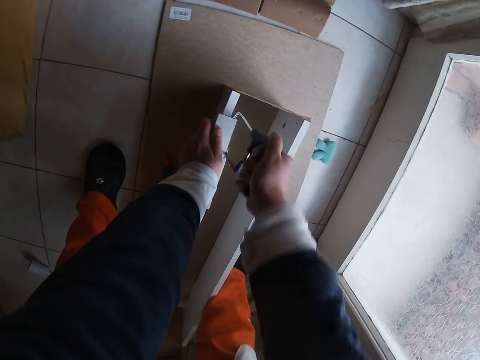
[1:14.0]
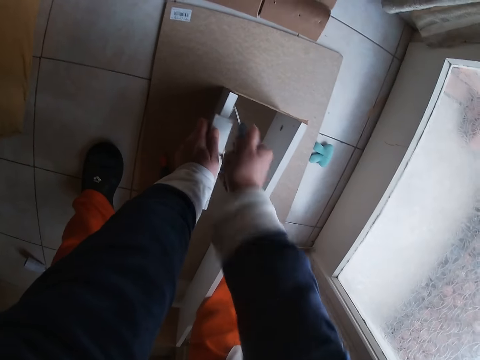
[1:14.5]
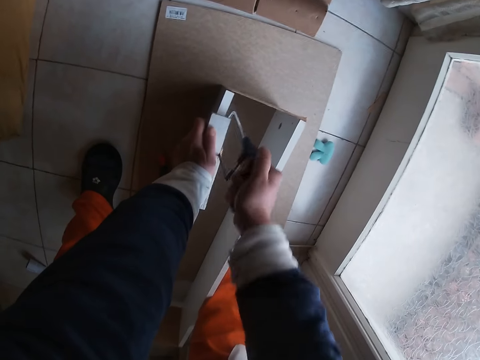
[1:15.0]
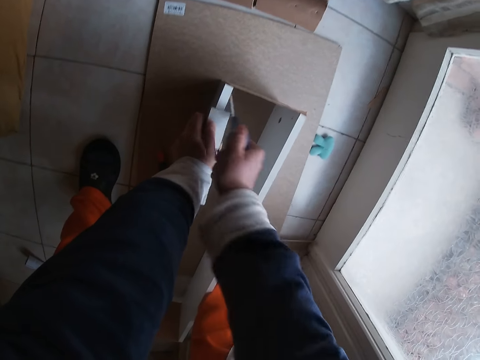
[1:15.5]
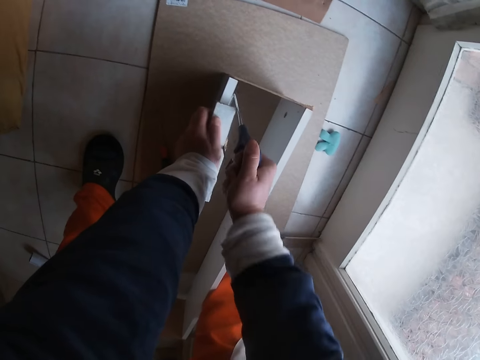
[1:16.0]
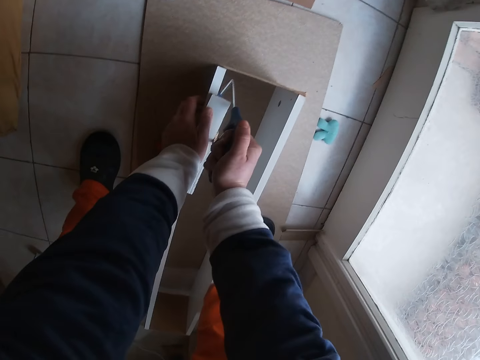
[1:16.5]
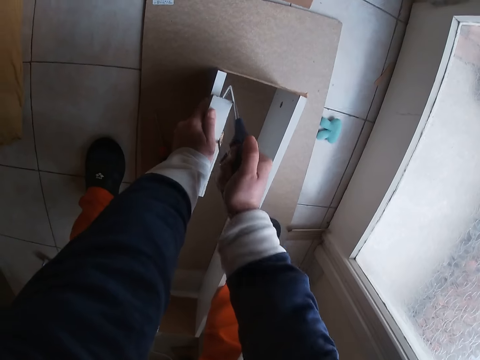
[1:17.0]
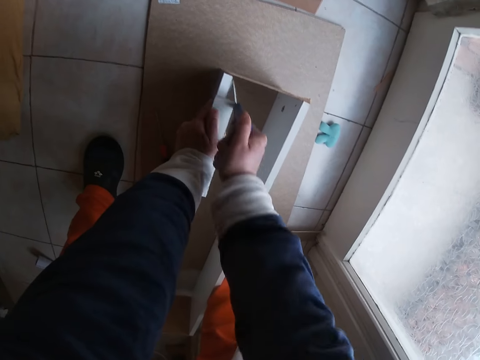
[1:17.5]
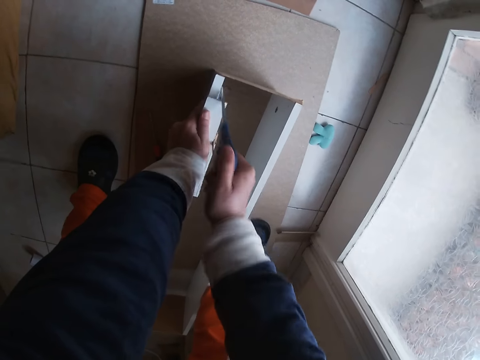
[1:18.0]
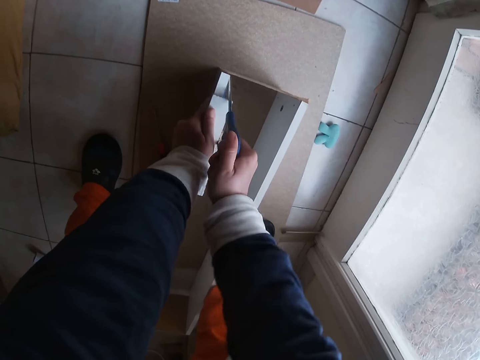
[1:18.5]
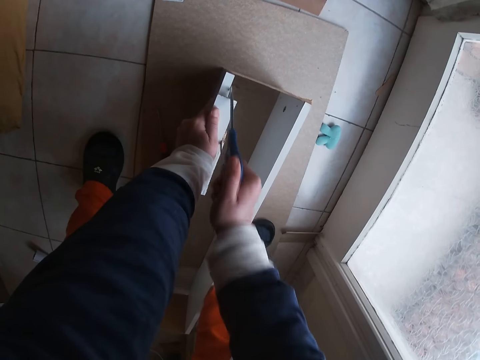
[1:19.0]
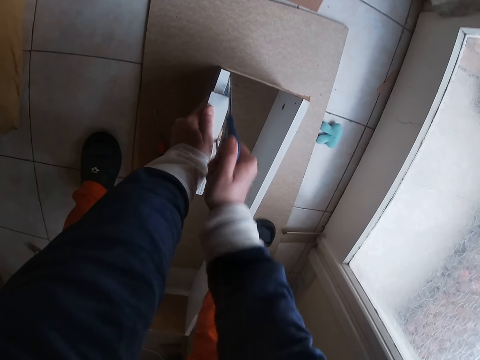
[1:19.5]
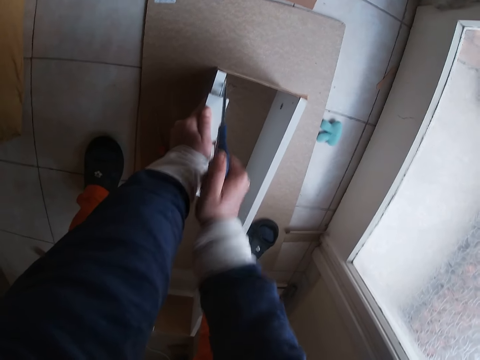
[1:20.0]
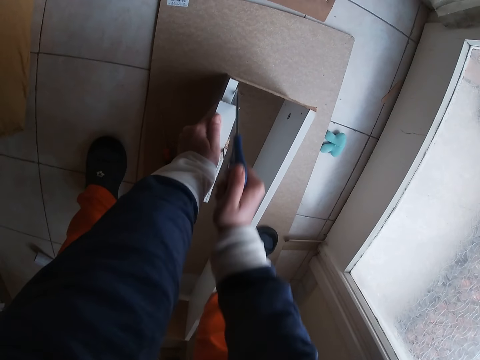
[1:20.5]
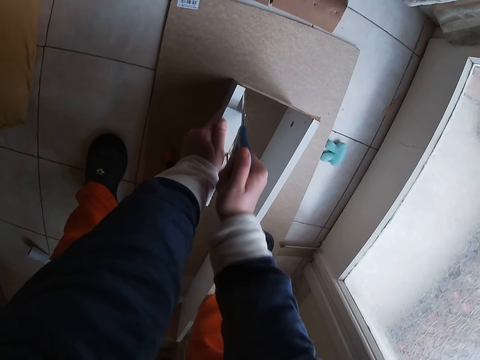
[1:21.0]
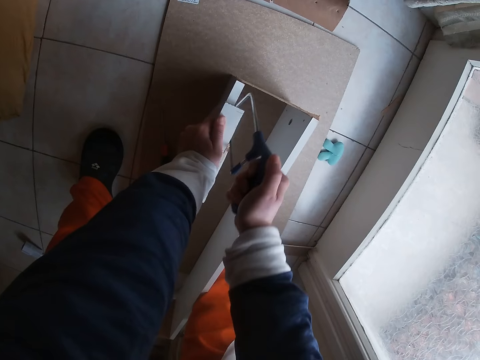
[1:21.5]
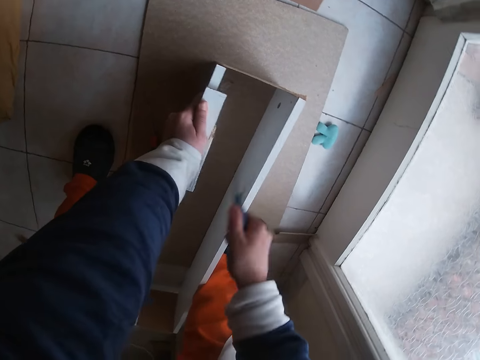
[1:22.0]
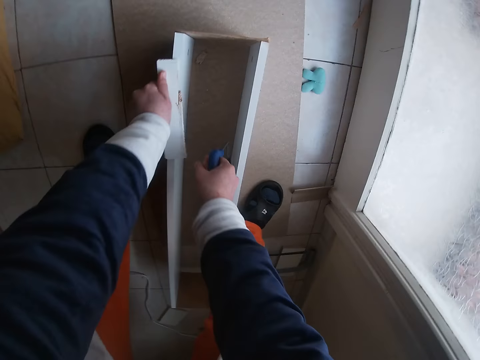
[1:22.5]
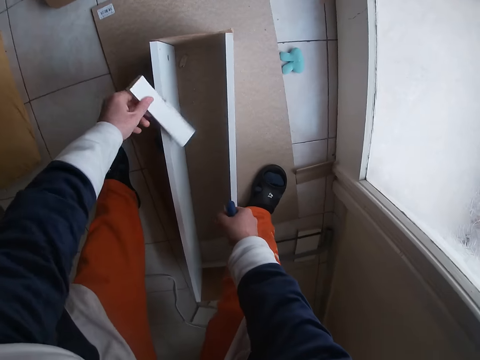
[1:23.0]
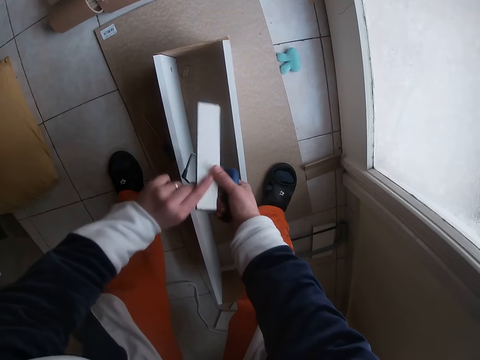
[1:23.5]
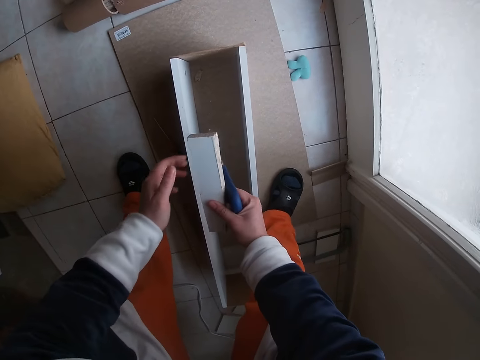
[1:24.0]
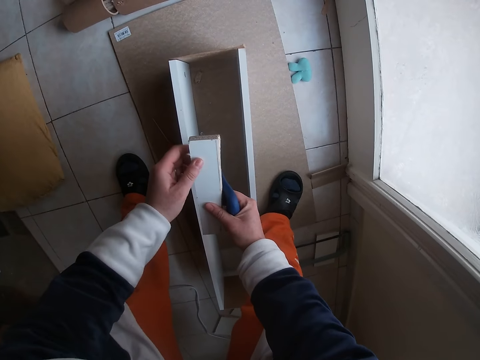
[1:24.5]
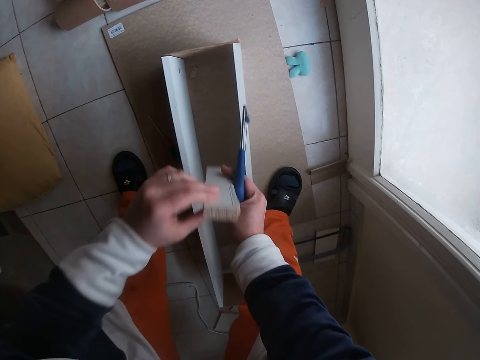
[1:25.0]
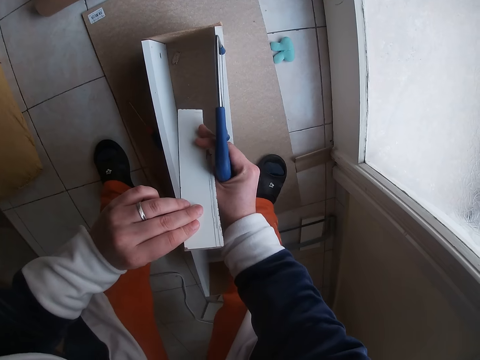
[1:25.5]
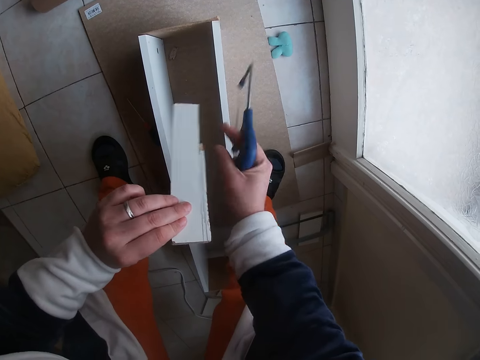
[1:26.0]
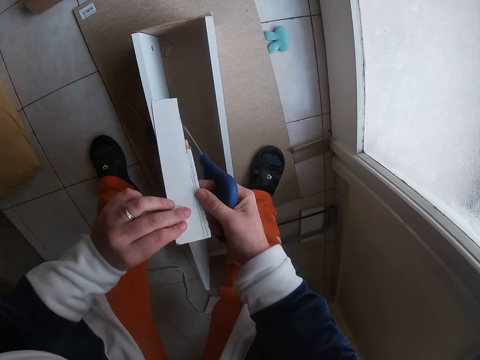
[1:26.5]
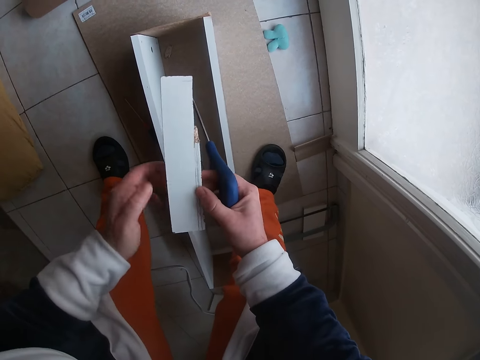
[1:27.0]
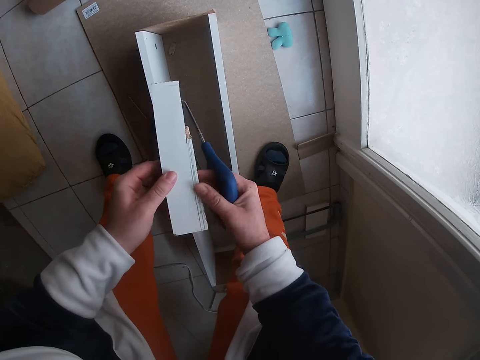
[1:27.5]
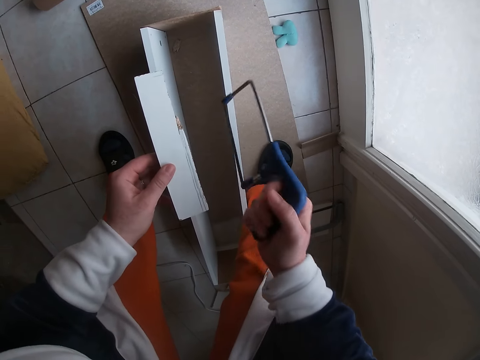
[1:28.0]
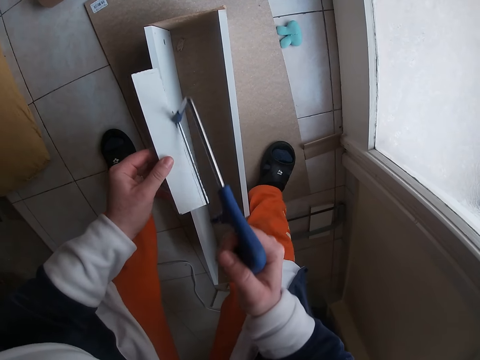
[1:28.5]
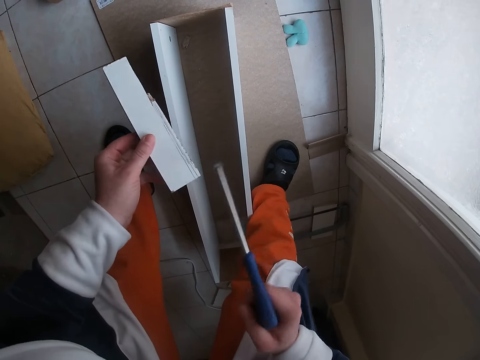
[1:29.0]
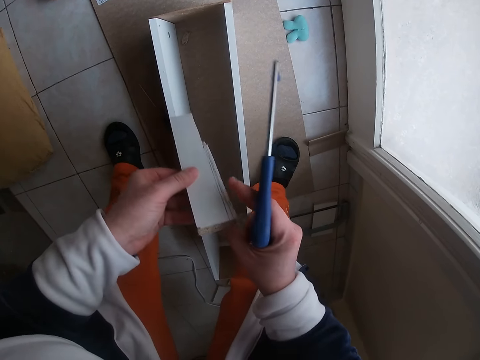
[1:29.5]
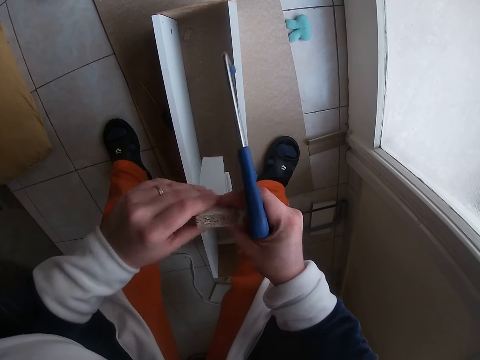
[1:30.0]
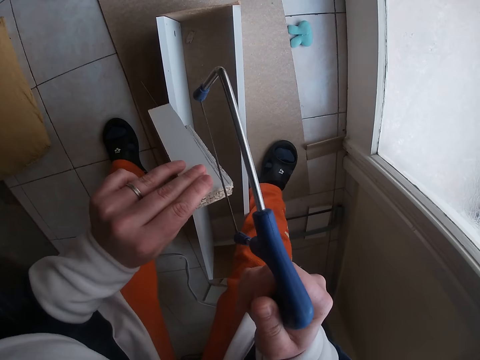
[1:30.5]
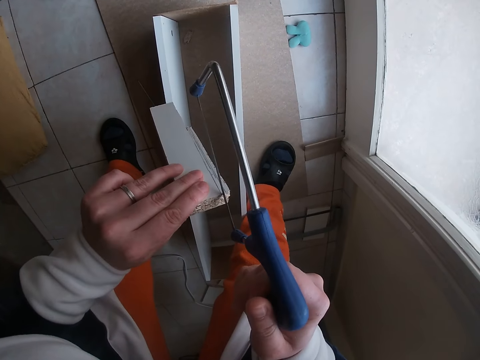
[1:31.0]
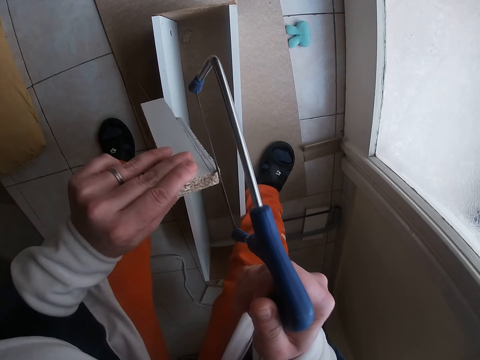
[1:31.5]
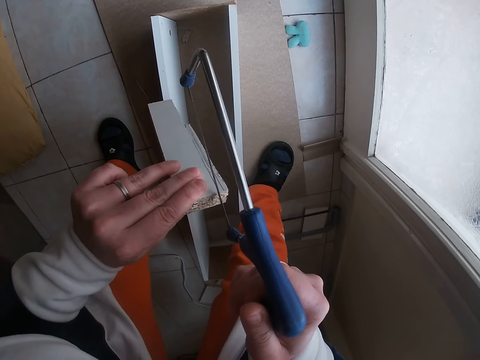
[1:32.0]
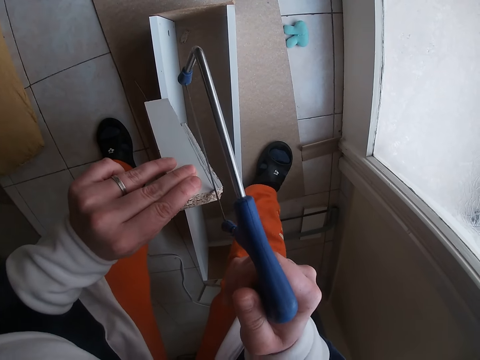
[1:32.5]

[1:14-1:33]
The camera wearer hits the piece of wood on the wooden structure. He dusts off the particles on the plywood with his left hand. He turns the piece of wood. He passes the plywood to his right hand from his left hand. He holds the plywood with both hands. He demonstrates on the piece of wood with the hacksaw. He turns the piece of wood. He demonstrates on the piece of wood with the hacksaw.

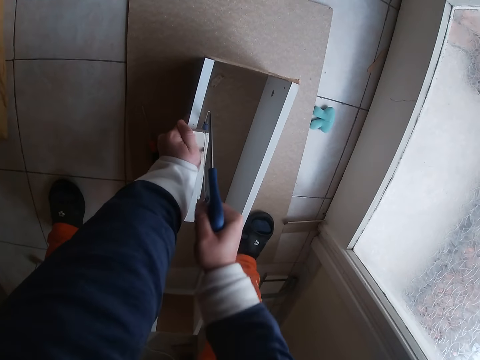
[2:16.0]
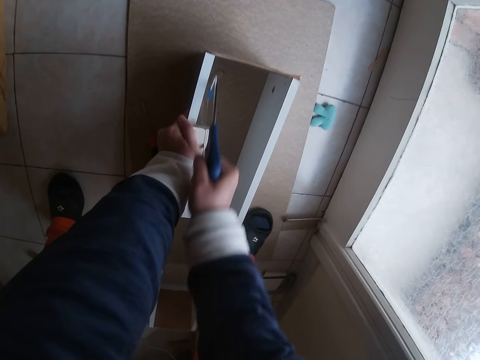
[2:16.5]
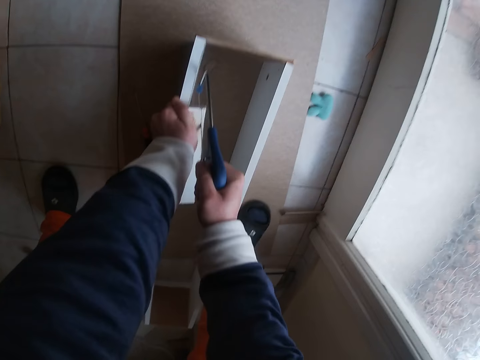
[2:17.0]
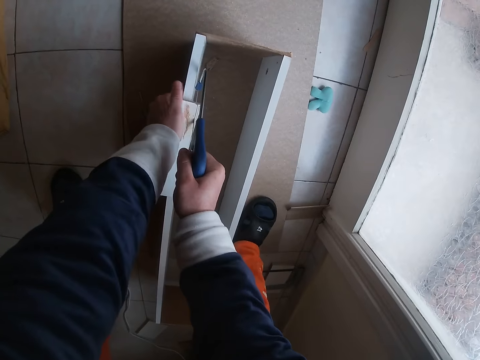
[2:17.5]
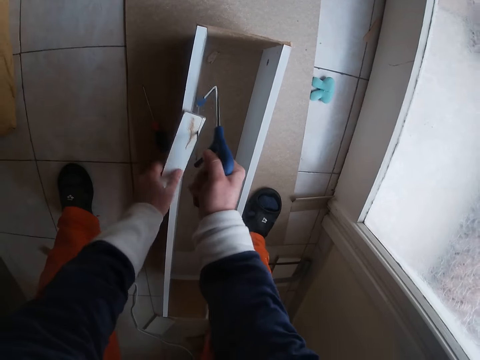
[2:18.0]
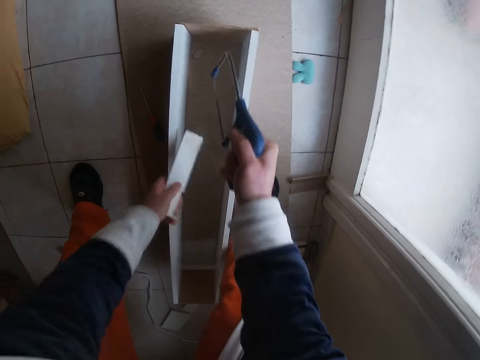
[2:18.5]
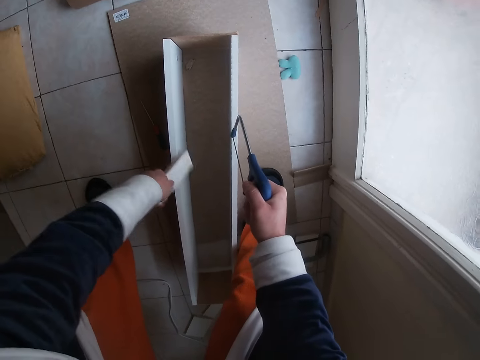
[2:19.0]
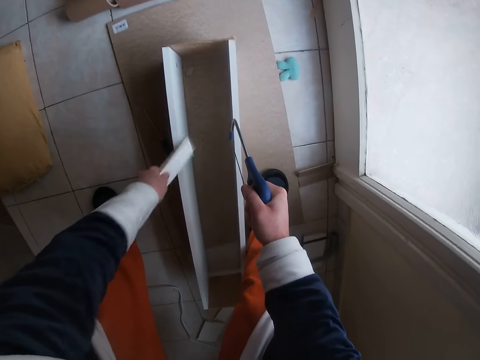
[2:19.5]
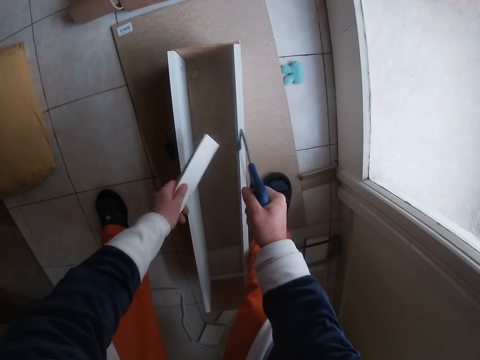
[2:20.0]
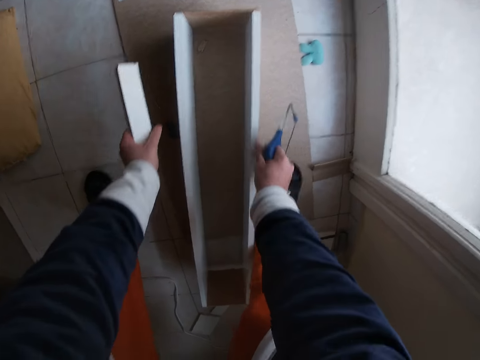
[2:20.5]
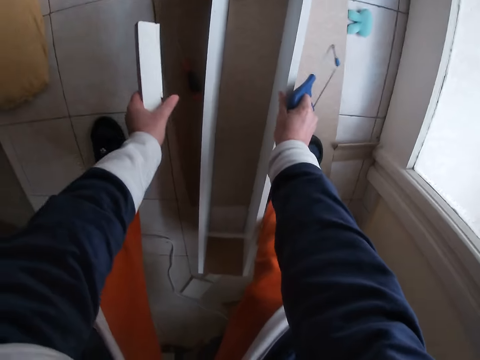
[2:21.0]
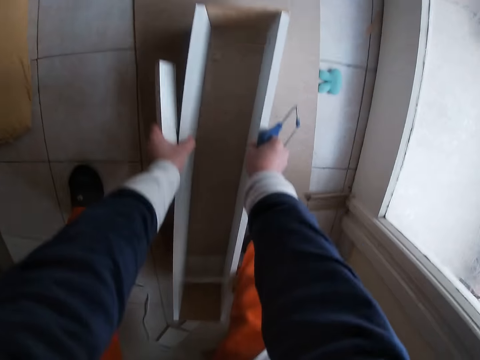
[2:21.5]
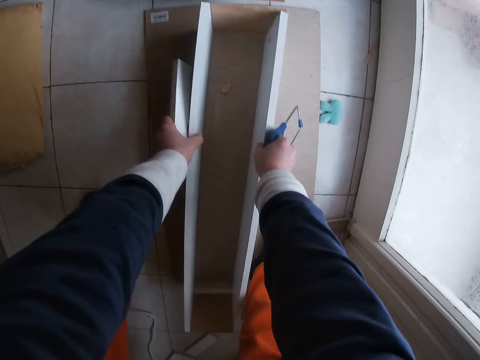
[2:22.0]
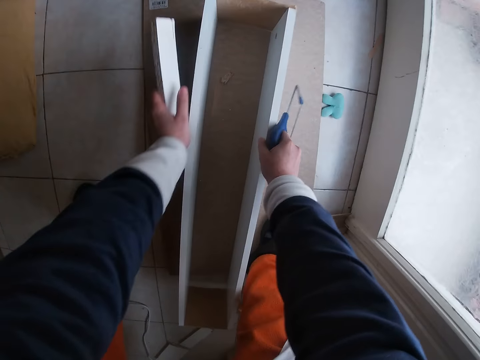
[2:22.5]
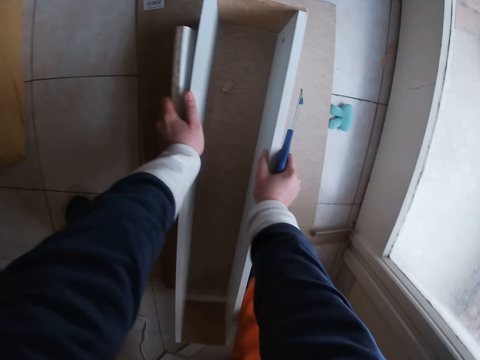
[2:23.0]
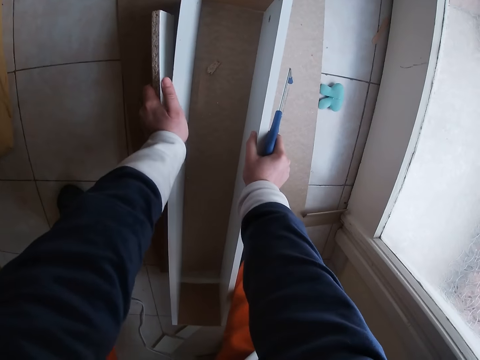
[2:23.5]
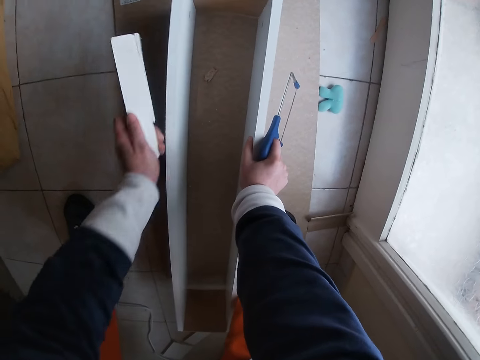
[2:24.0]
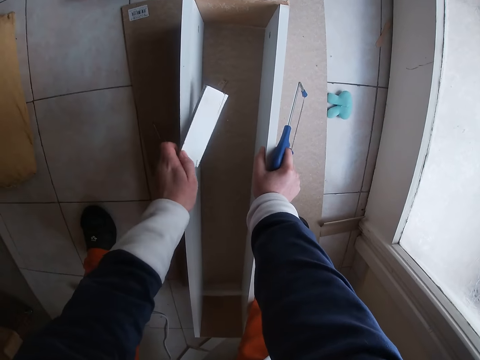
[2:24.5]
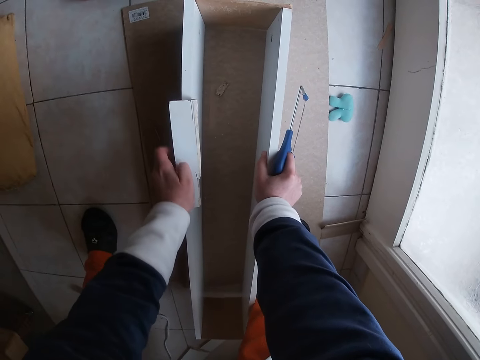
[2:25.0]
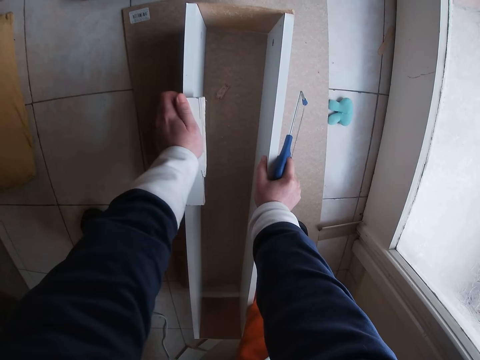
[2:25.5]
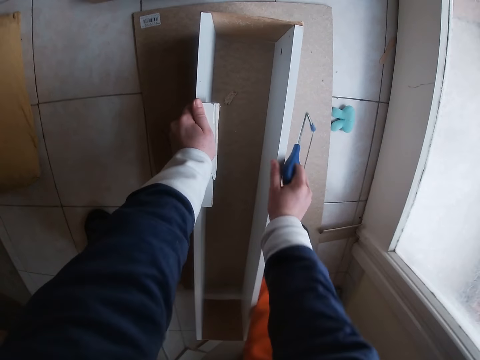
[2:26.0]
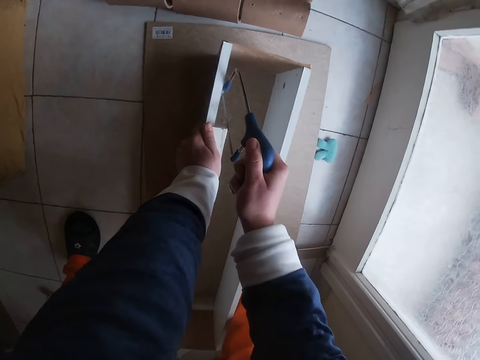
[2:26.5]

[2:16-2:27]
The camera wearer removes the hacksaw from the piece of wood. He hits the piece of wood on the wooden structure. He dusts off the particles on the plywood with his left hand. He adjusts the box on the floor with both hands. He places the plywood on the box with his left hand. He cuts the piece of wood with the hacksaw.
